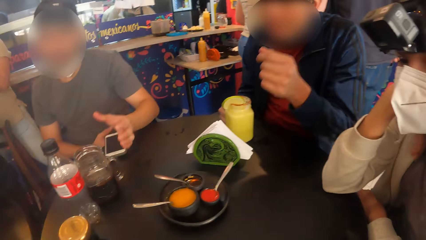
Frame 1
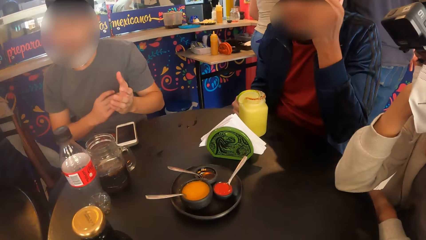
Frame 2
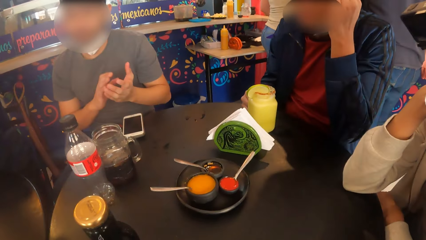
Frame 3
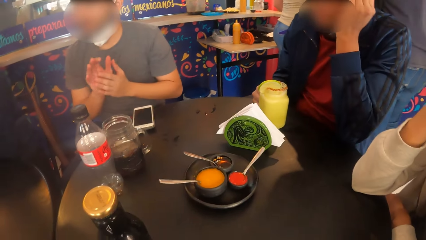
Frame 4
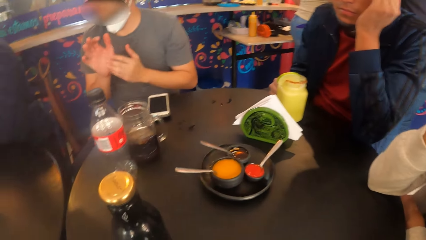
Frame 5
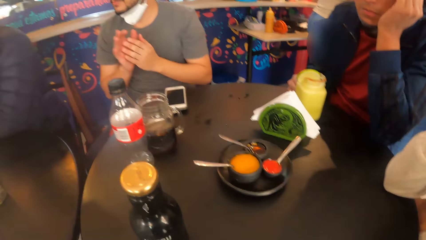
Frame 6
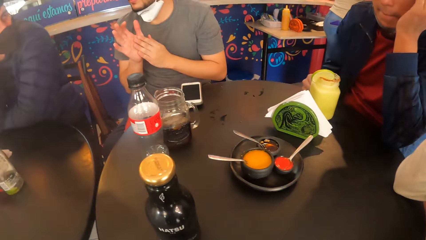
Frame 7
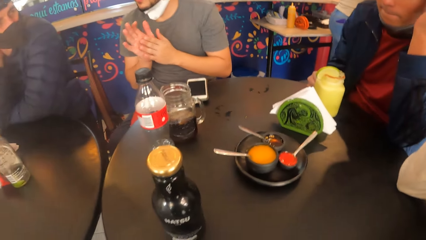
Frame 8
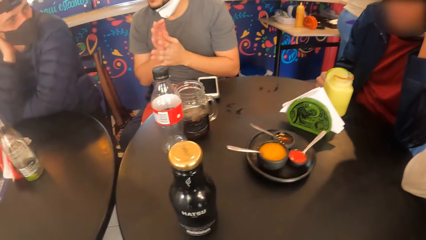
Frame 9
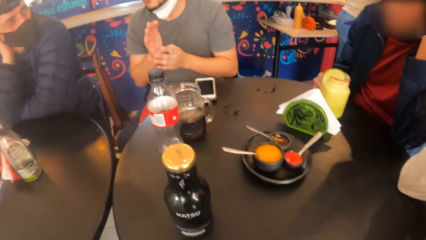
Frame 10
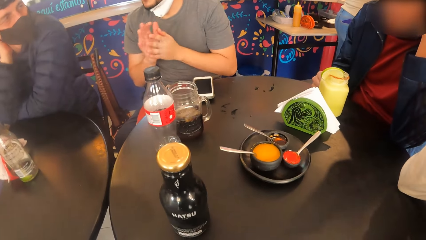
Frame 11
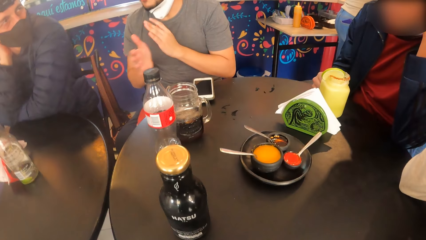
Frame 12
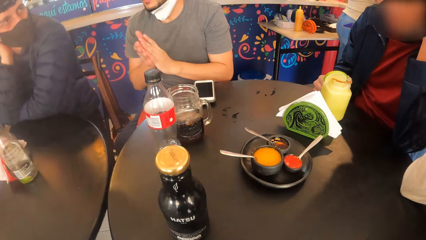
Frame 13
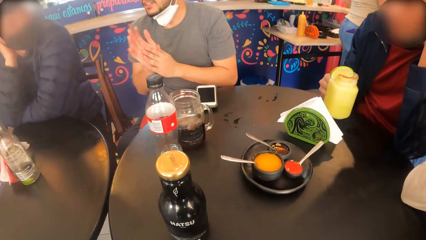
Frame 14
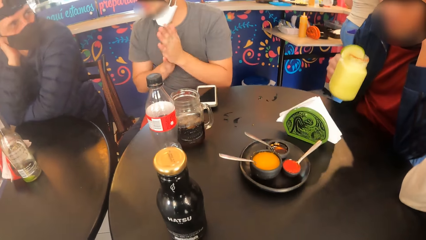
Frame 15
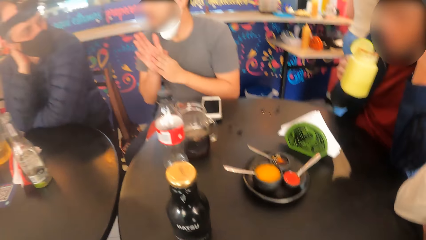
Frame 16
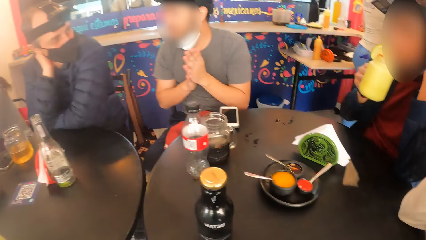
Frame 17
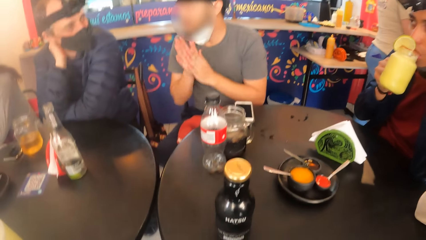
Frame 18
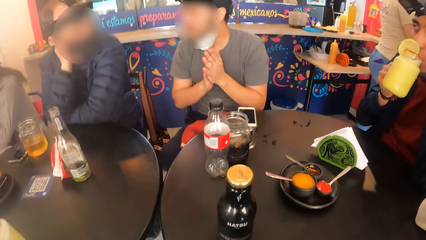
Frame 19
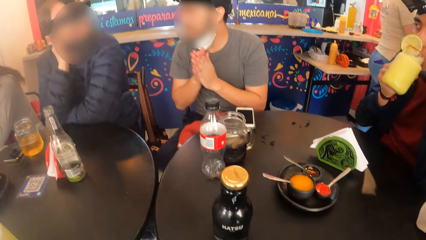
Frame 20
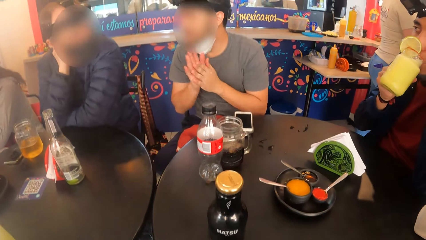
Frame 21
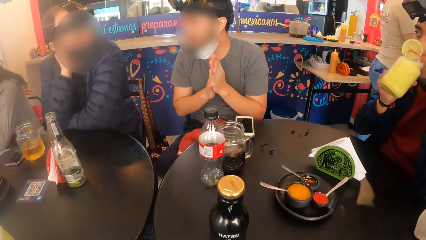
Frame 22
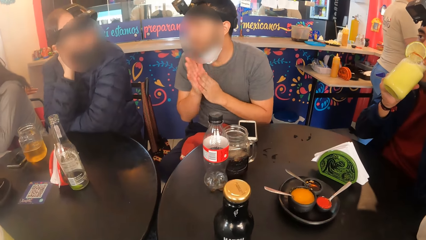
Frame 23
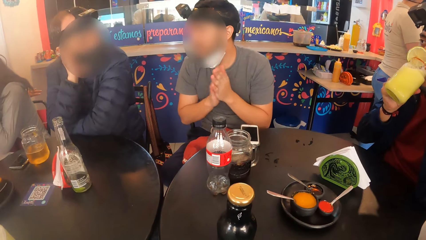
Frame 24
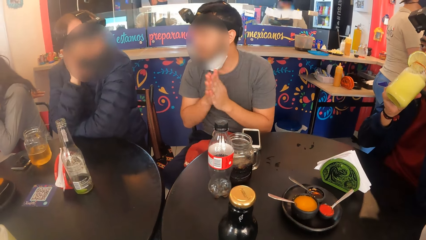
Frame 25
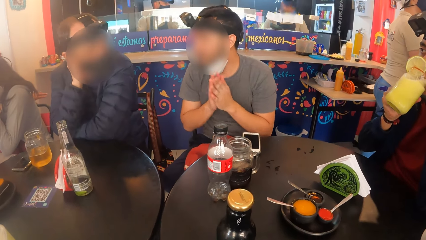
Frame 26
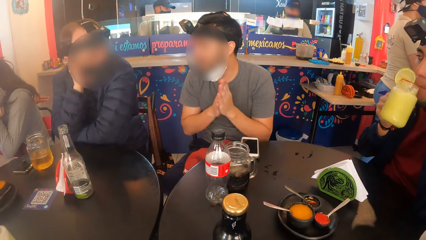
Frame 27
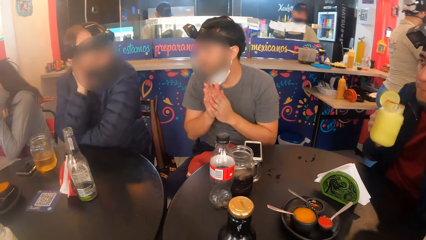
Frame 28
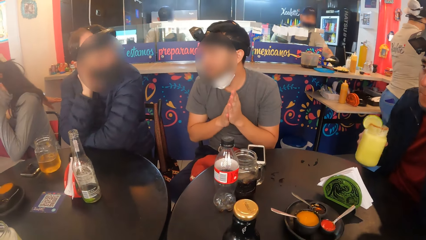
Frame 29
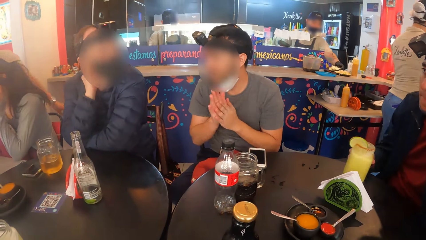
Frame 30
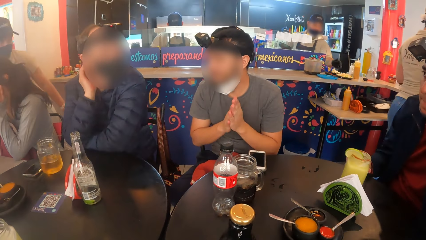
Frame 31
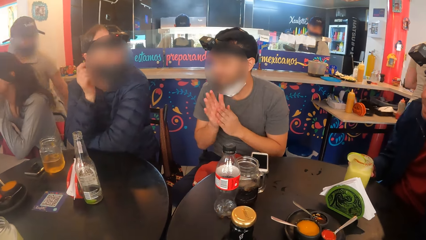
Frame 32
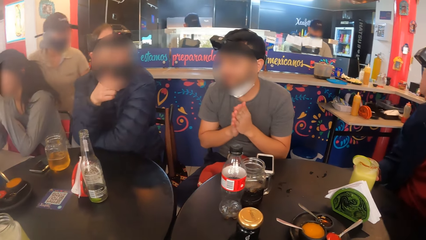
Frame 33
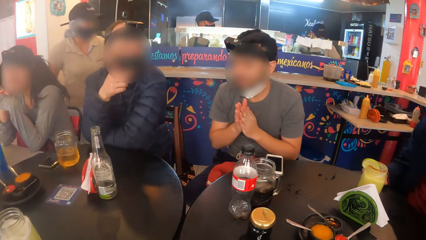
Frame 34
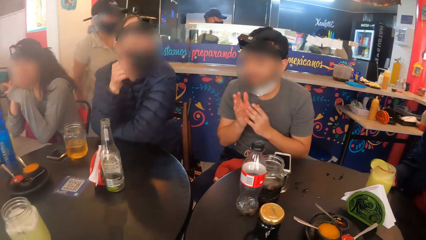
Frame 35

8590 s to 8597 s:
A person moves hands.

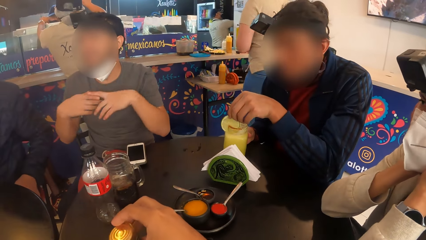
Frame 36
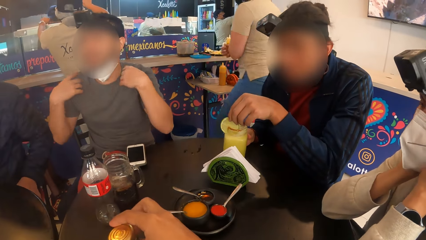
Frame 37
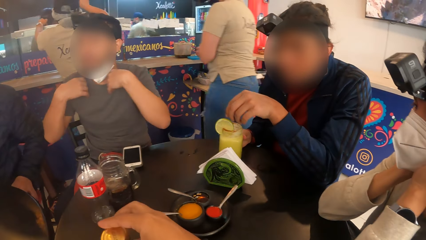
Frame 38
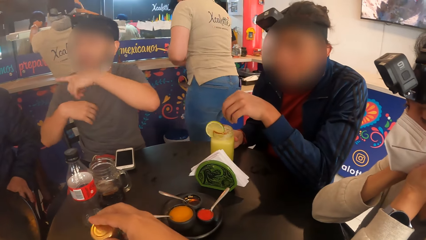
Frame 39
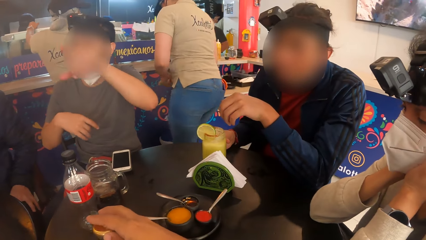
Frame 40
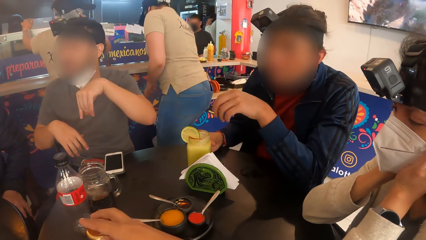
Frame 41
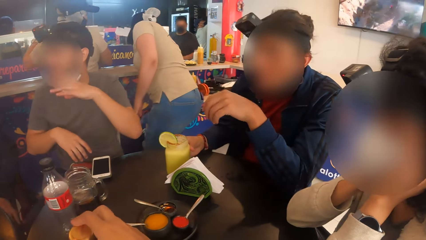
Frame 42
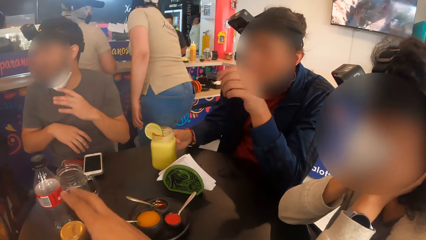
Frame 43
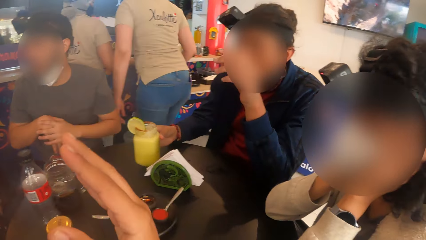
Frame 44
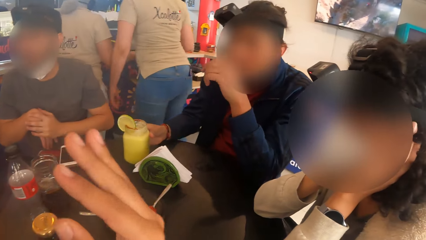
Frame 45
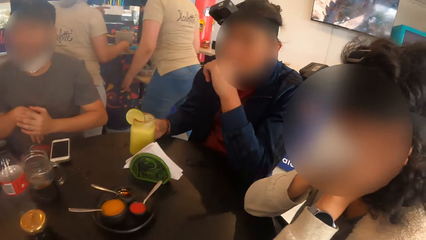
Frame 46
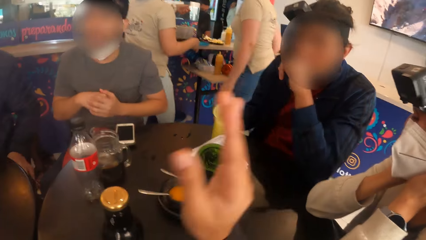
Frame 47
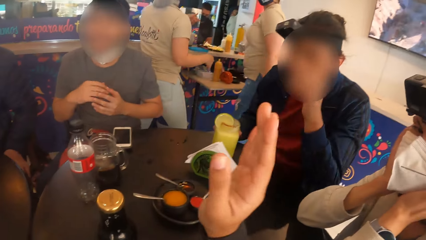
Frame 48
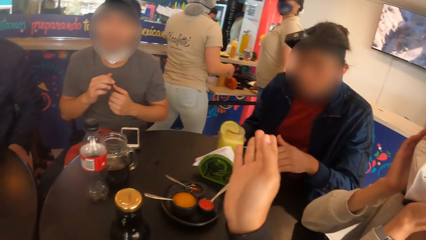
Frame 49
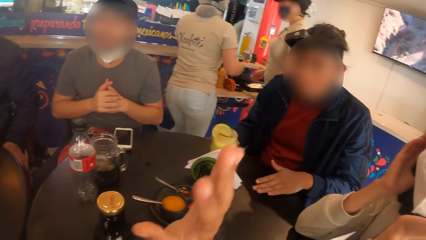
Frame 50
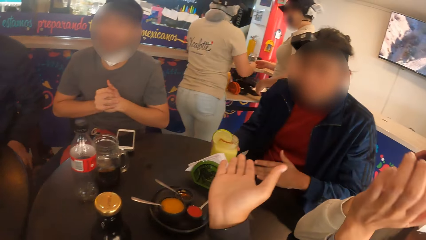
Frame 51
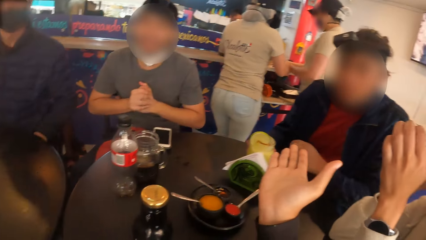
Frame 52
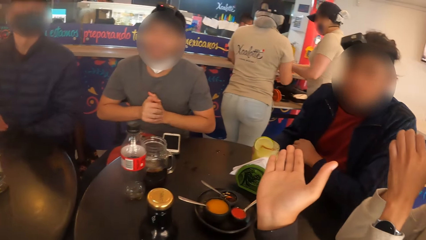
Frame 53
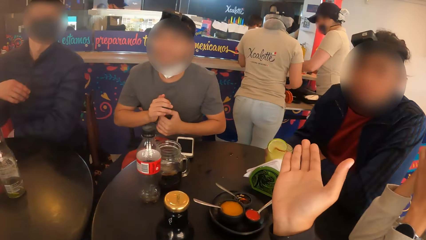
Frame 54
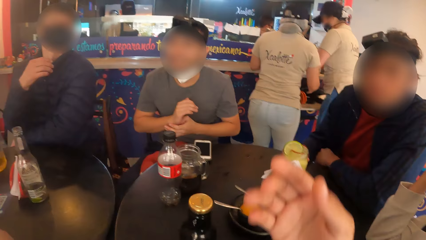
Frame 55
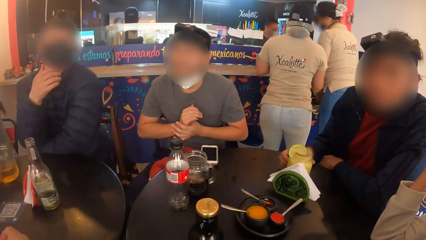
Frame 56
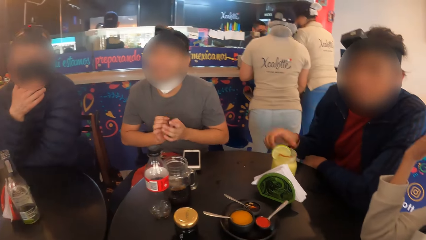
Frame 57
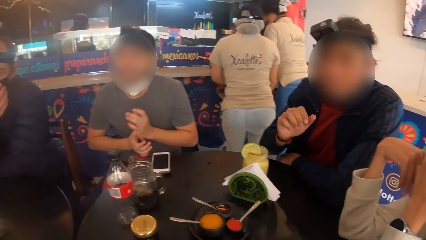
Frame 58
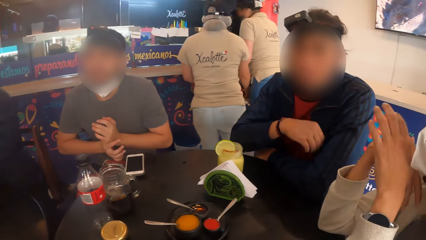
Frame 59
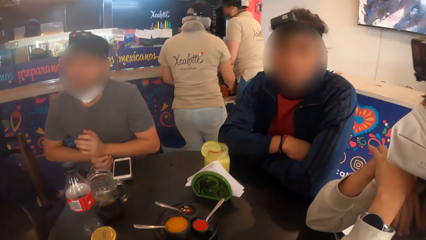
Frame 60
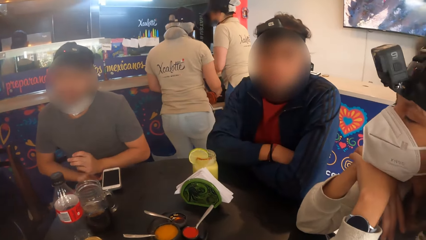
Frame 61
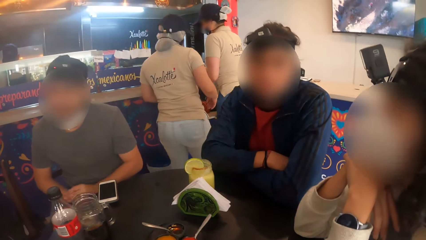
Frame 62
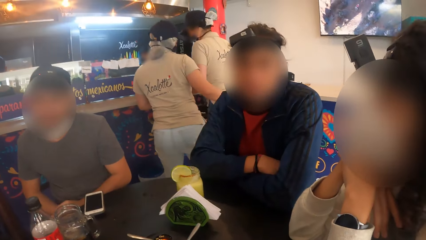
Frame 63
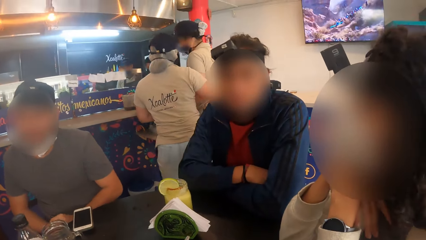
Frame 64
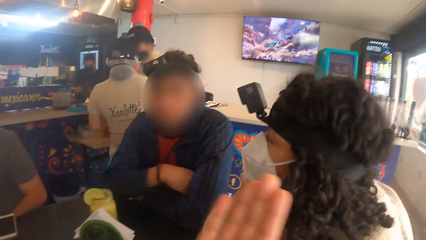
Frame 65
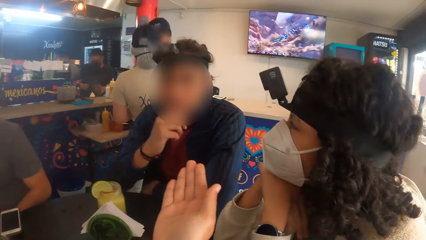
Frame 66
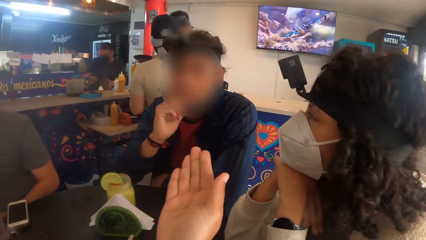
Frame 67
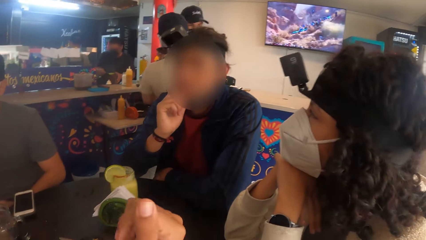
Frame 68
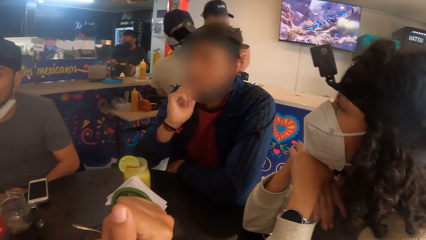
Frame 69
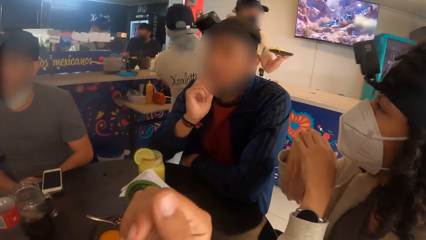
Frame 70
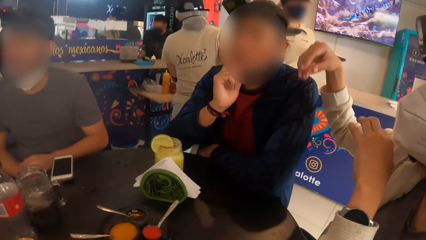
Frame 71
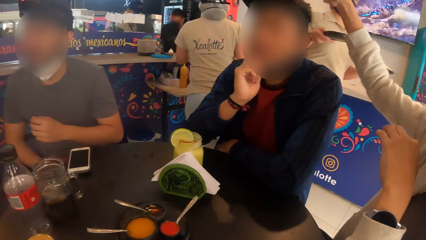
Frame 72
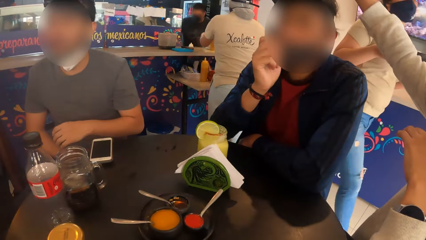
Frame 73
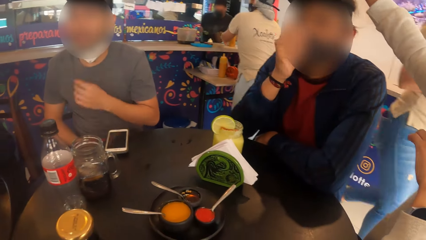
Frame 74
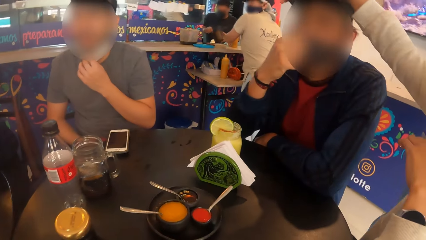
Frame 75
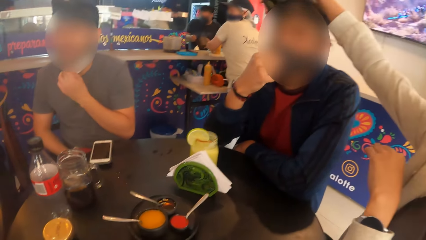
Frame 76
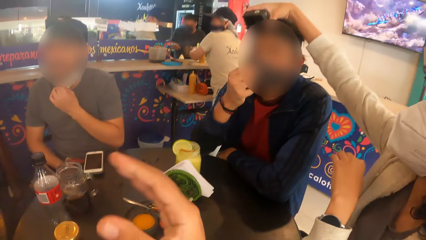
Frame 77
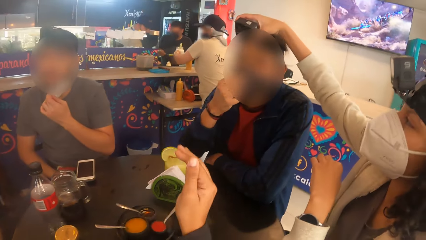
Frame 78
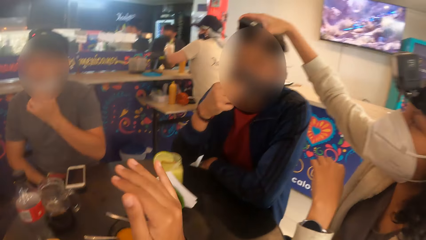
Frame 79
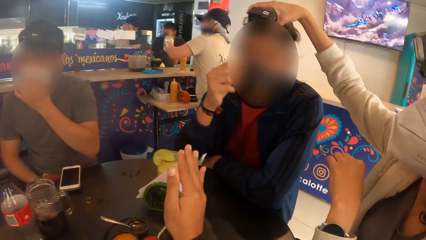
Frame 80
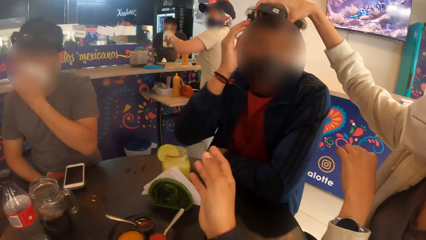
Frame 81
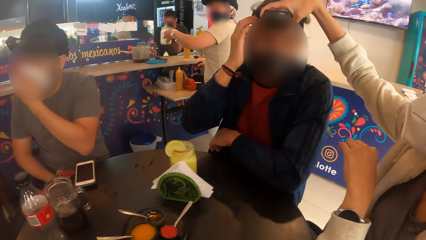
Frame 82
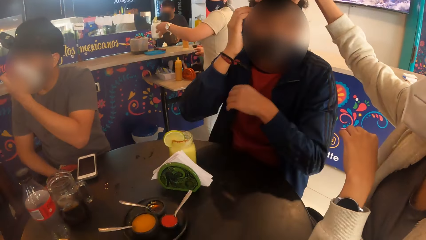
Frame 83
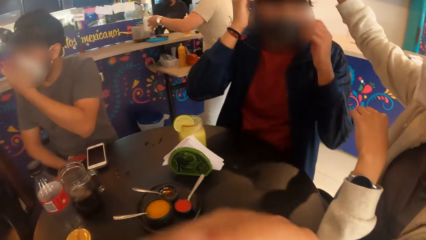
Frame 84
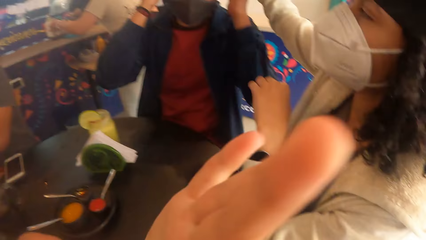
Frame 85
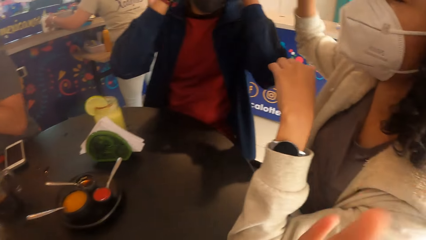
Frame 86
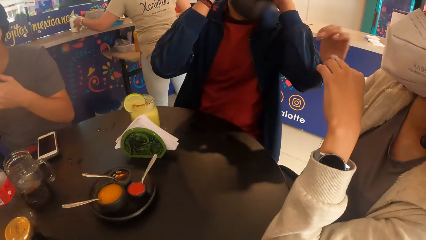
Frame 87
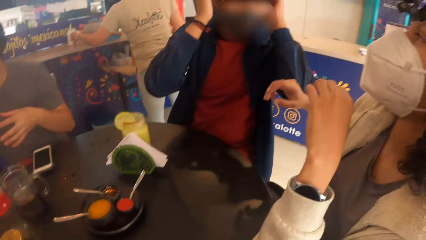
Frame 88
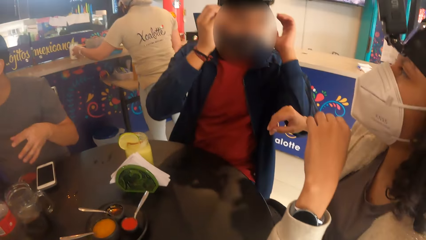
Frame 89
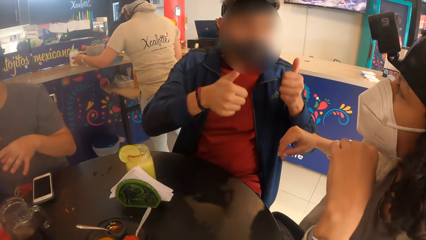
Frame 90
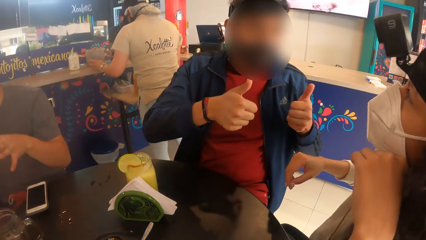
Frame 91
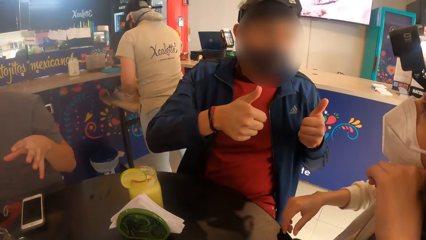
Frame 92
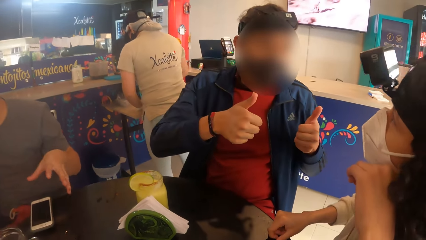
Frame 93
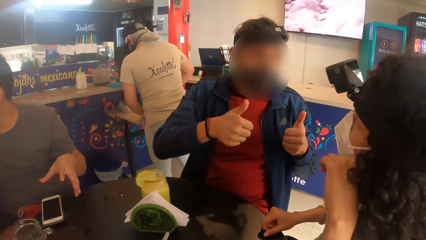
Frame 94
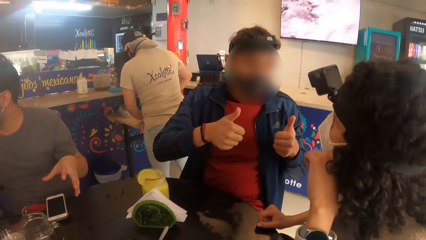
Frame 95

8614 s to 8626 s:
A person moves hands. The camera wearer interacts with the group of people. They move hands. Another person moves hands. A woman touches the camera on another woman with her right hand. The first woman interacts with the other woman. A third person makes the camera.
